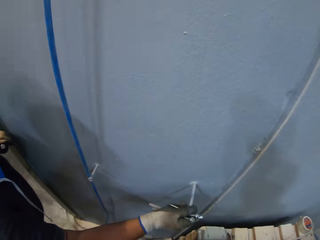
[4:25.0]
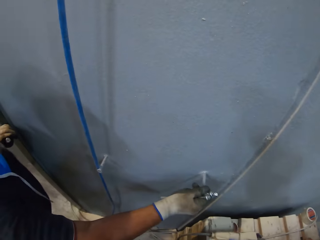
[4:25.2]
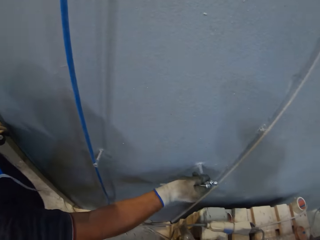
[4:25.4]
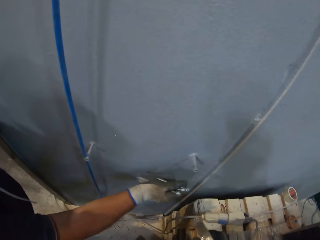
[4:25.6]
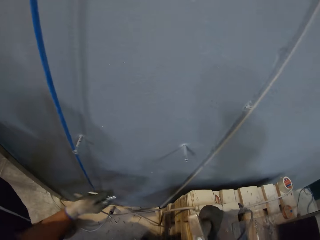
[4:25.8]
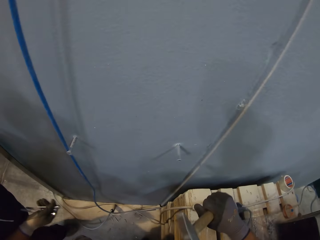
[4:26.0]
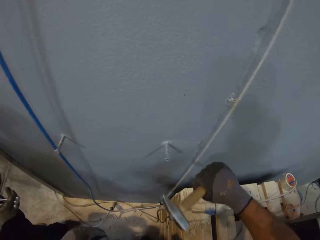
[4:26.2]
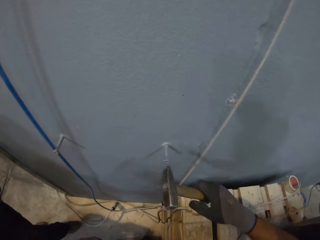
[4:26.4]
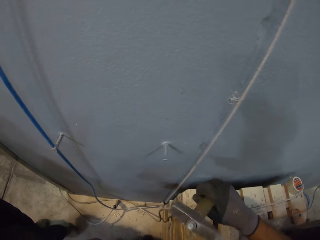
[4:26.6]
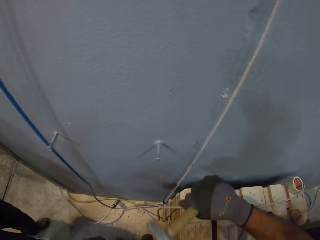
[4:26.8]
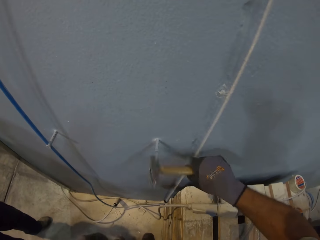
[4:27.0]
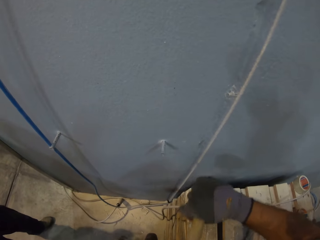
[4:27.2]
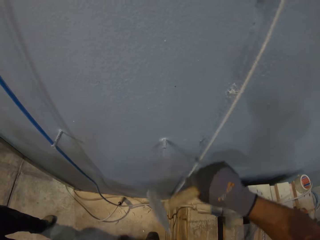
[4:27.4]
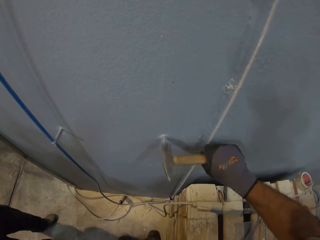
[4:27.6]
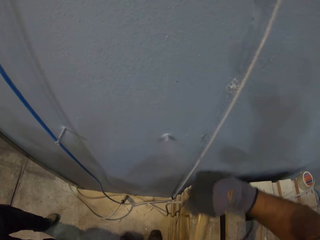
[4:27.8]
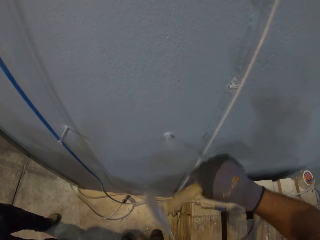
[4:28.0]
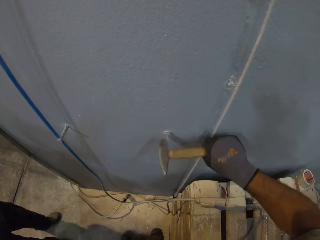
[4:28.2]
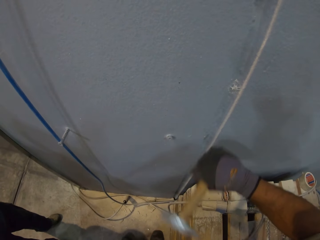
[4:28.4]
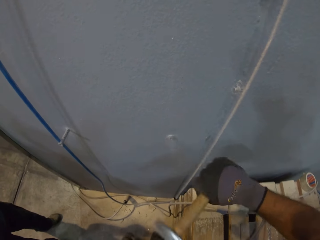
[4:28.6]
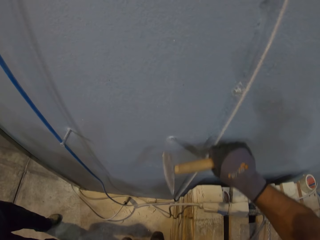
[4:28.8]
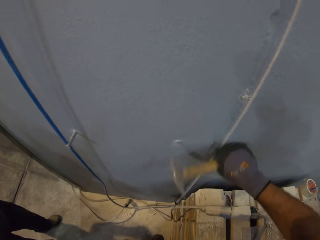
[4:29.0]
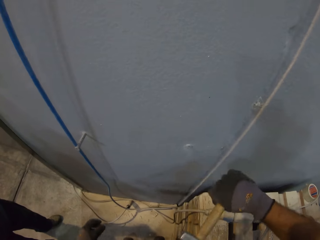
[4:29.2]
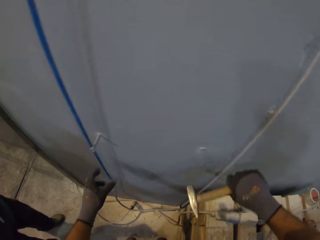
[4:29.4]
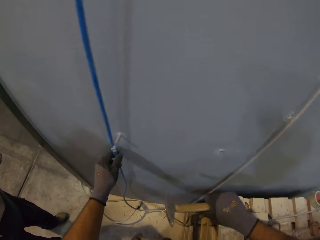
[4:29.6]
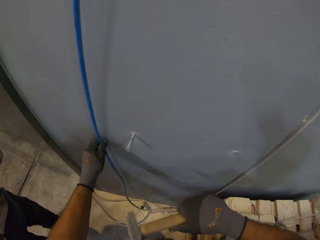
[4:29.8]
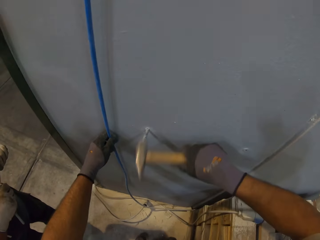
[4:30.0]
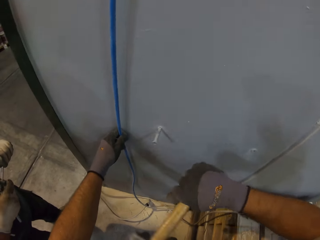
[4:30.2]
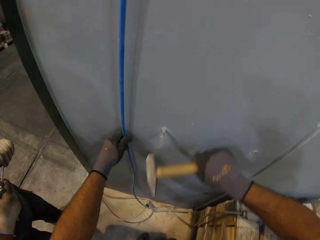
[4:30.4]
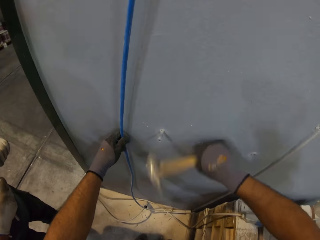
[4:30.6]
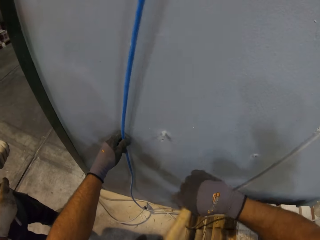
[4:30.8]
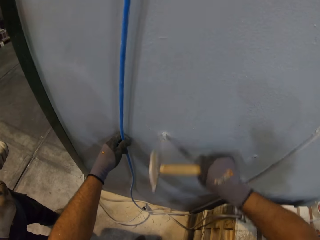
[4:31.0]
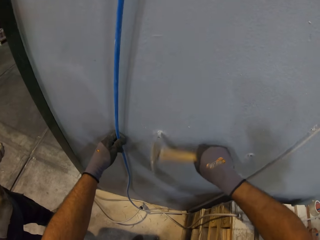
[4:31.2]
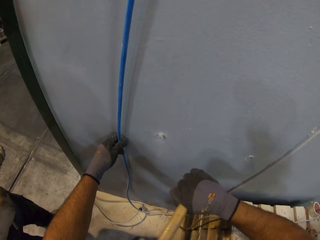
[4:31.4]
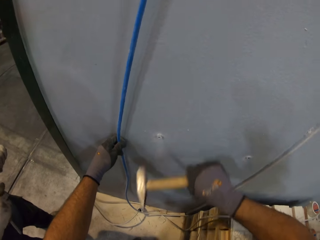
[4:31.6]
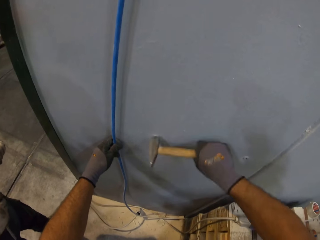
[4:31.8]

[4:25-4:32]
A man puts a screw on the wall. The camera wearer hammers on the screw holder. They hold the wire. They hit the screw.

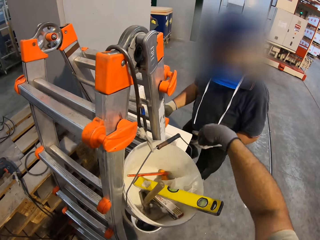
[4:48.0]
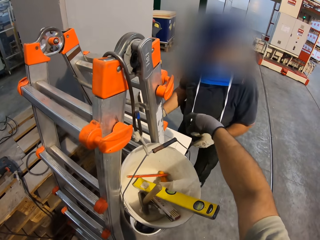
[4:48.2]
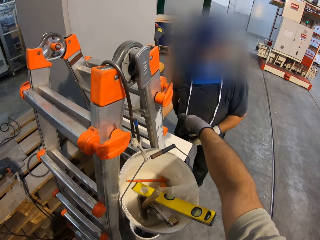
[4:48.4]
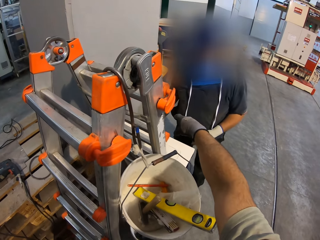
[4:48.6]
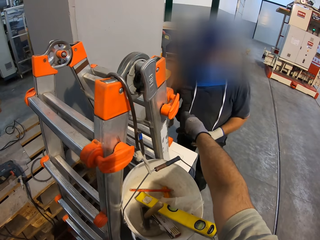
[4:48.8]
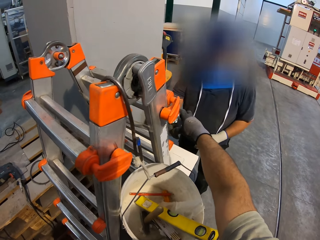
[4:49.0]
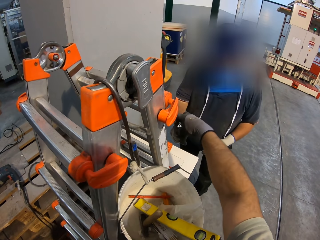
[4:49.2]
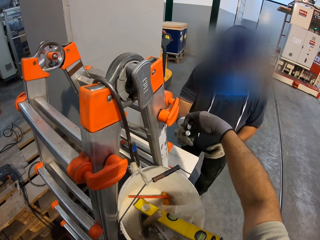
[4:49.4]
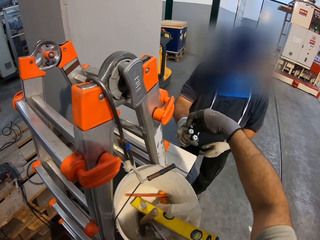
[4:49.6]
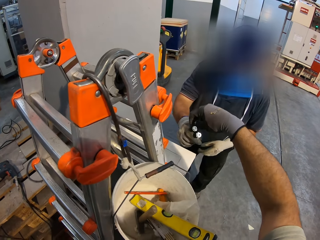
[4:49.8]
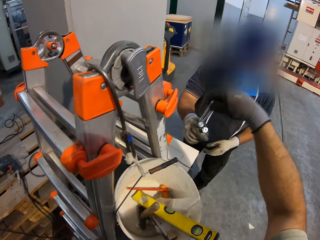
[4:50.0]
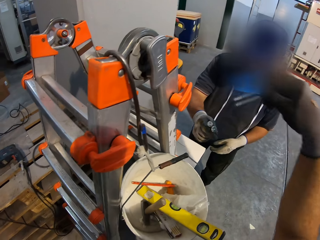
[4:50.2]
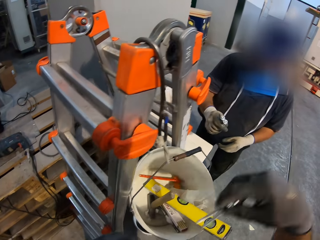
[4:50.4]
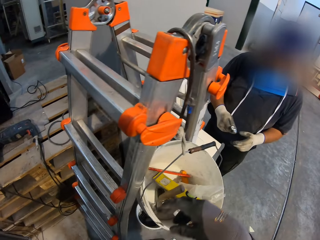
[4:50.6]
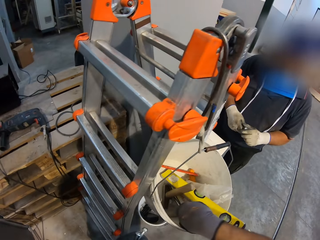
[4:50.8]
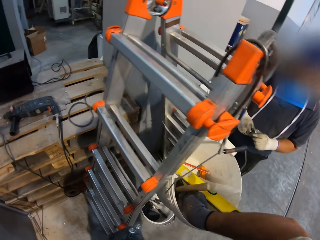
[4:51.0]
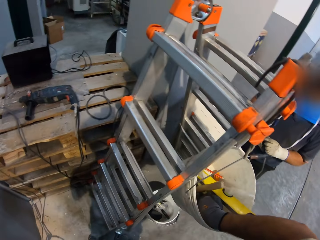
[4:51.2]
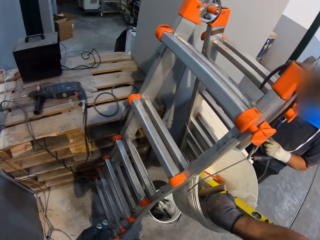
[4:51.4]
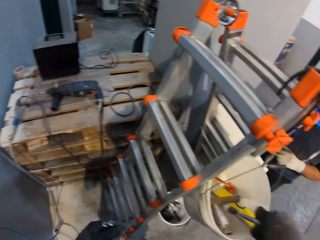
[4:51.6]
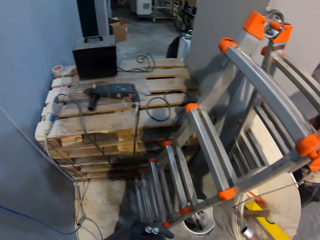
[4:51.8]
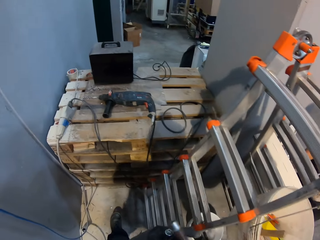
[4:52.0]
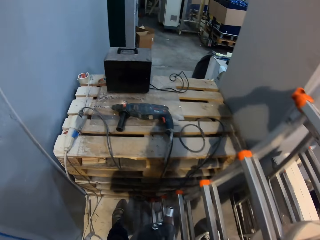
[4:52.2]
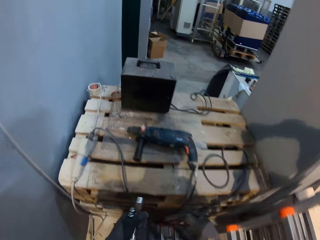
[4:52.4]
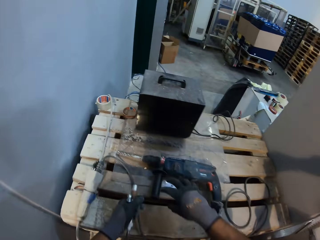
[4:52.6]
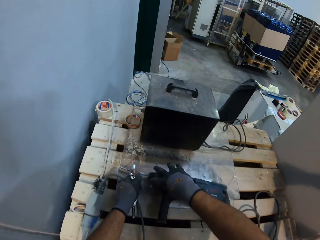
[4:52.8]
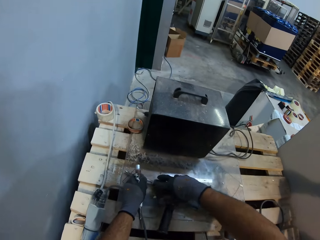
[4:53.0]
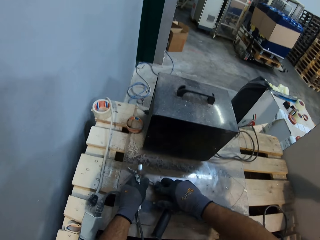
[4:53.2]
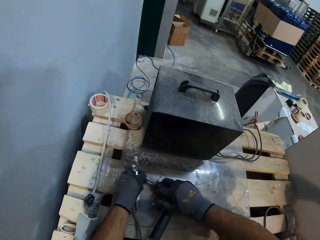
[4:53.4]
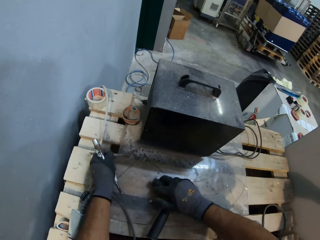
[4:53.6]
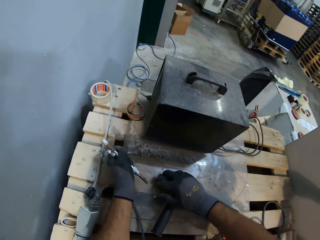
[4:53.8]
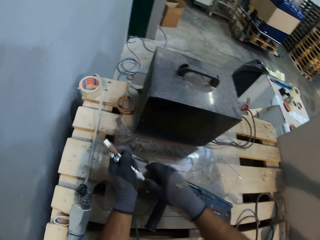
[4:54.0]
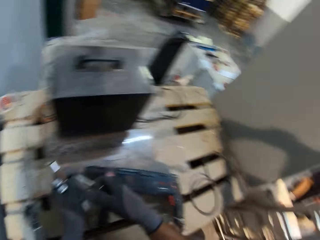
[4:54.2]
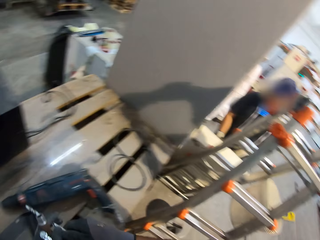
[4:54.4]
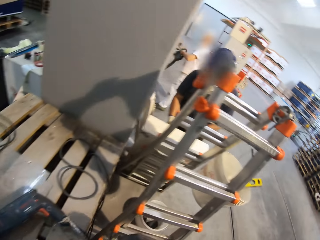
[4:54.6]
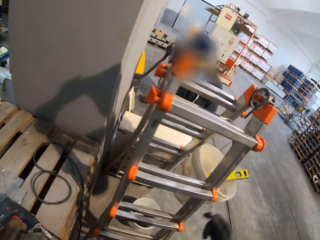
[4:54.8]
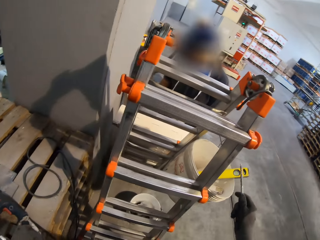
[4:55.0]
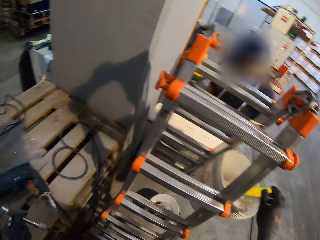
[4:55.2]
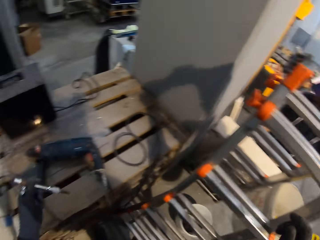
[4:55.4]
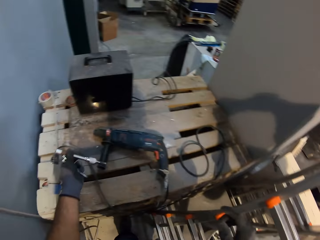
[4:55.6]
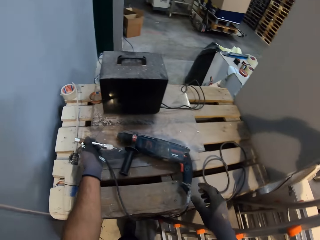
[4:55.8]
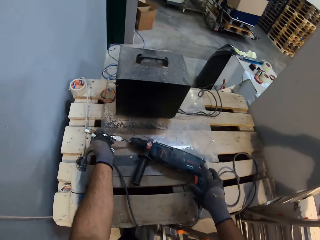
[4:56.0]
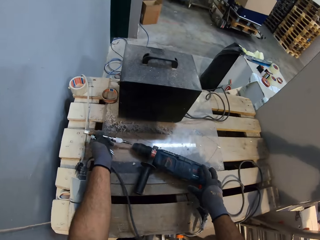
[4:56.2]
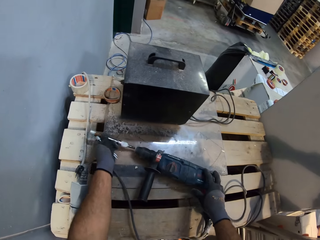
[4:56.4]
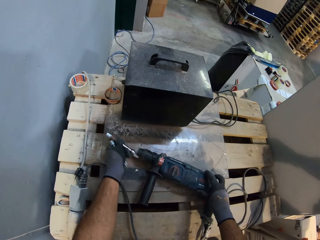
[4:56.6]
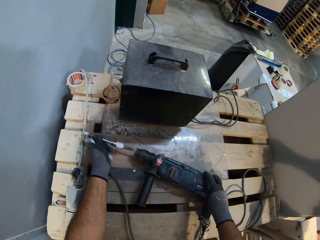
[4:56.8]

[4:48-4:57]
The camera wearer picks up the screw or nail from a man. They drop the nail. They pick up a hammer. They pick up the nail. They remove the screw from the drill. They pick up something. They drop the screw. They fix the screw on the drill.

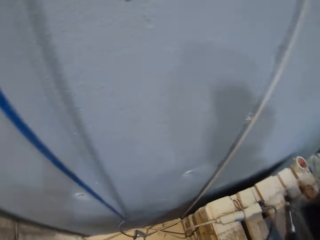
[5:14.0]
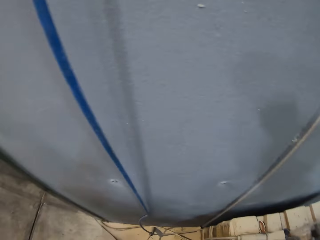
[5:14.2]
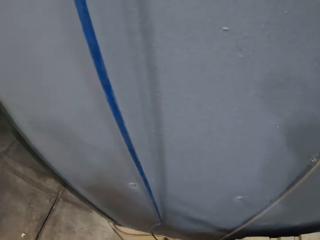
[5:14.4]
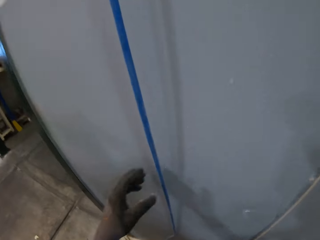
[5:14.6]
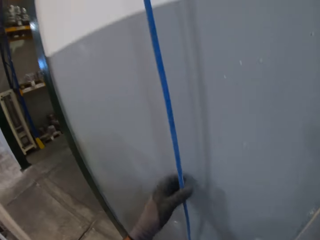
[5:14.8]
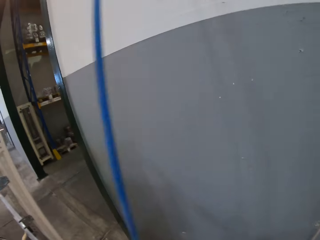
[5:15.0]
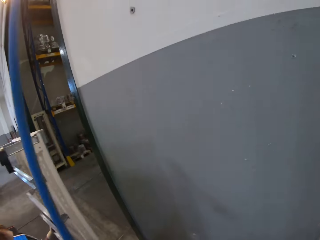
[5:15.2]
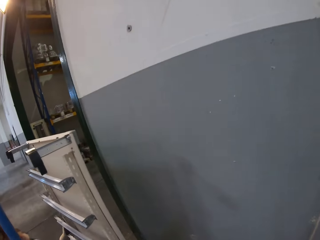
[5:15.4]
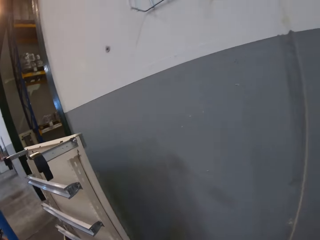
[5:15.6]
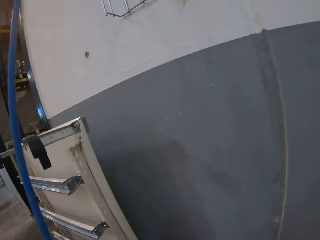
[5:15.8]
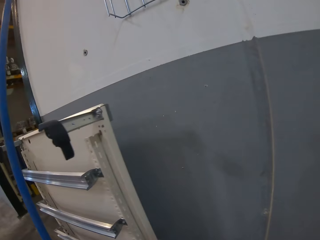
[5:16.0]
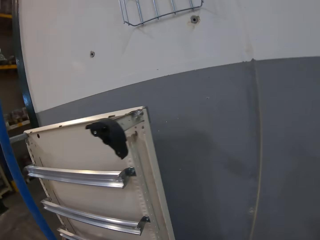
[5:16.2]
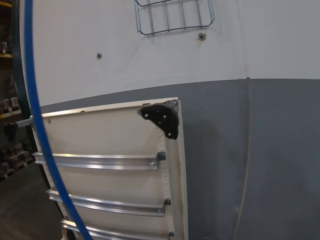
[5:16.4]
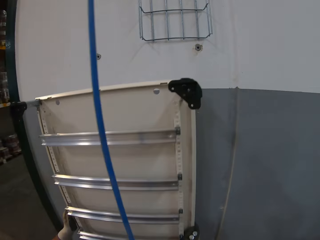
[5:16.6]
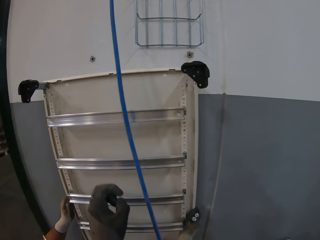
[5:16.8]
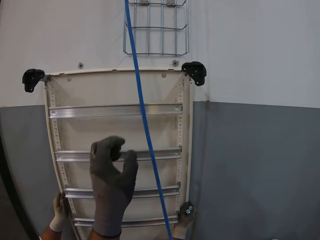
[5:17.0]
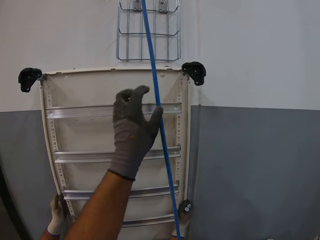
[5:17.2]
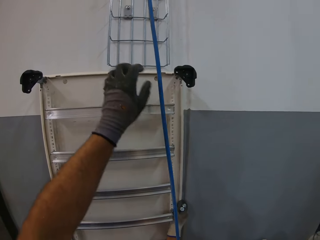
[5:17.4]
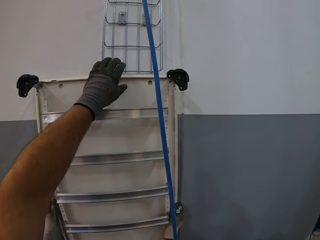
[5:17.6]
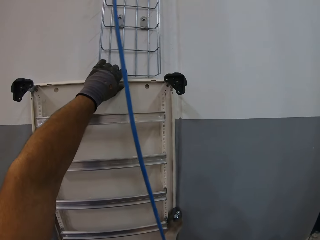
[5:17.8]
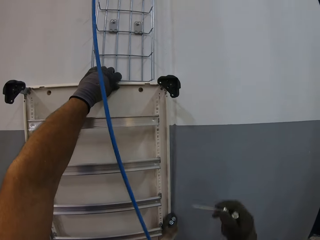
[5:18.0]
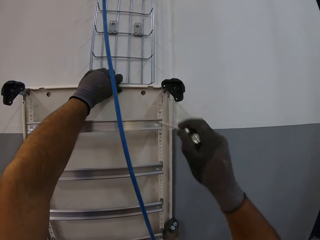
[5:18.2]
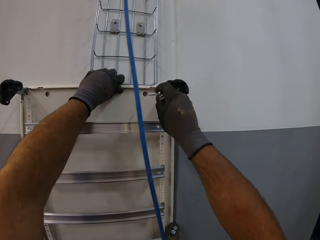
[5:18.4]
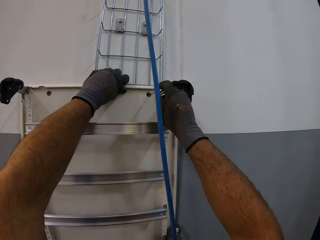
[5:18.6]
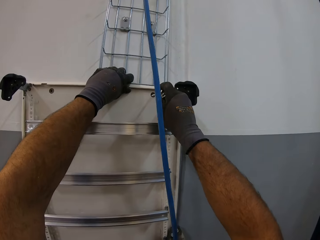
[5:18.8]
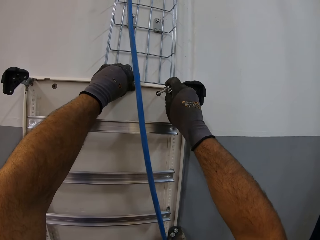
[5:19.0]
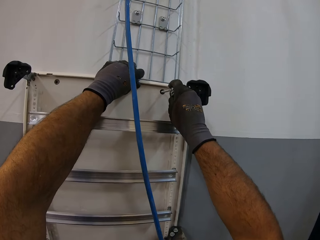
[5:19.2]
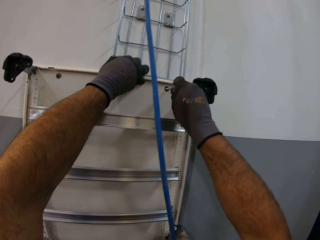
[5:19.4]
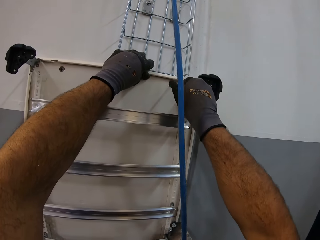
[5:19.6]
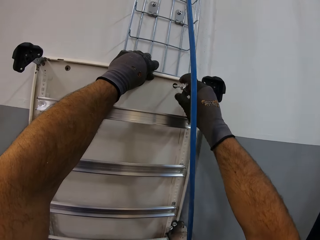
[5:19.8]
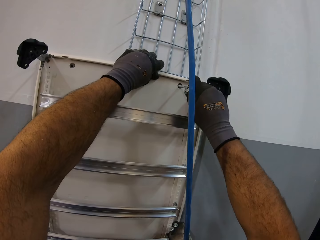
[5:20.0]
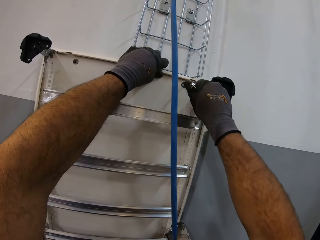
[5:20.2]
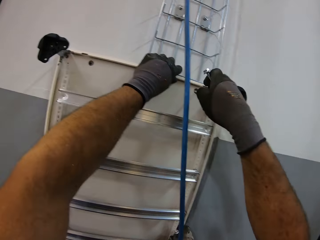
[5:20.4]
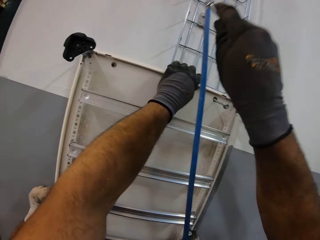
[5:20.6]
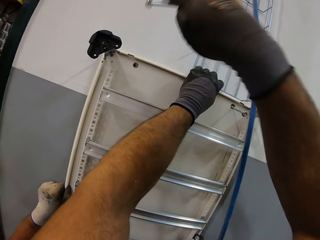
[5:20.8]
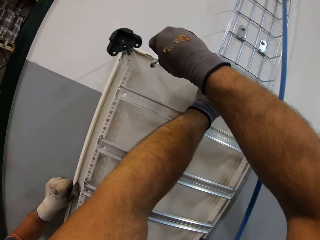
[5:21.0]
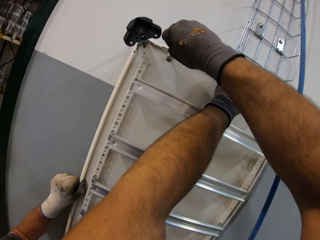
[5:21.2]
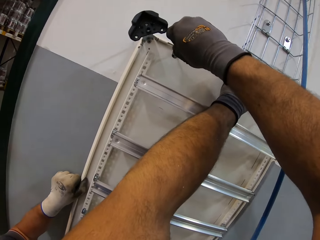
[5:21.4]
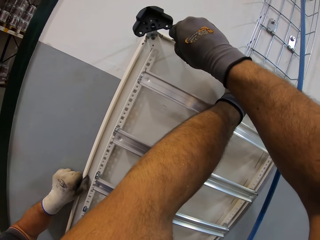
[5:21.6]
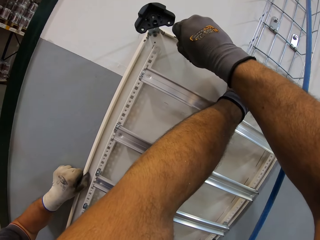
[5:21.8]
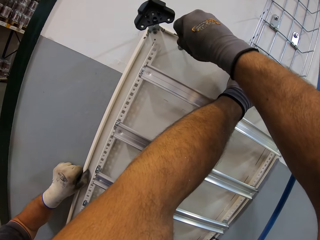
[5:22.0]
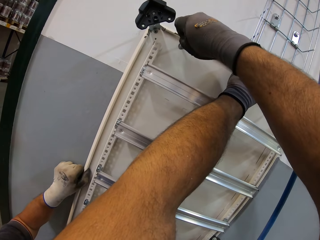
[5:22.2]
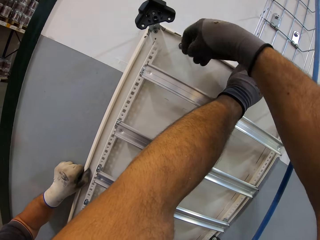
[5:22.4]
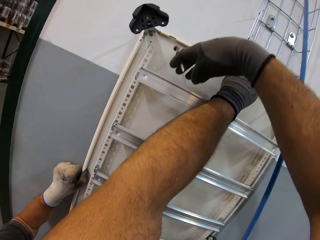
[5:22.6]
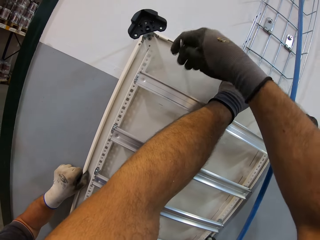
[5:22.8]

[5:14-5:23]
The camera wearer holds the rope. A man fixes the ladder to the wall. The camera wearer puts the screw to the wall.
